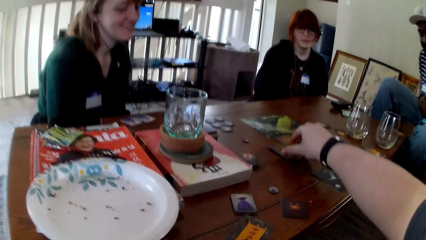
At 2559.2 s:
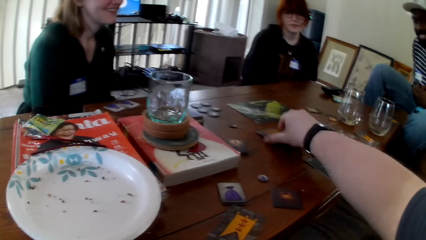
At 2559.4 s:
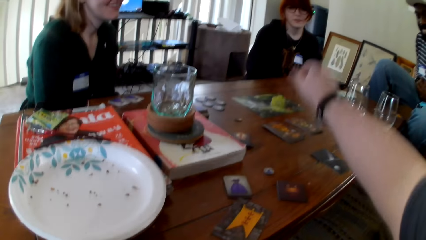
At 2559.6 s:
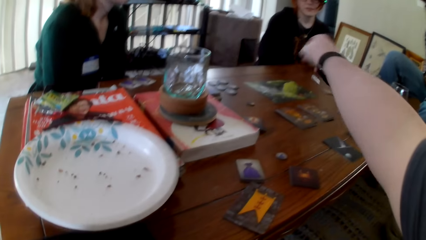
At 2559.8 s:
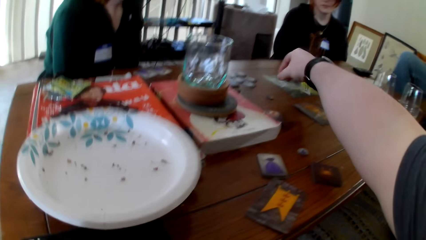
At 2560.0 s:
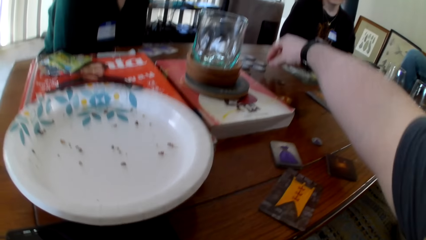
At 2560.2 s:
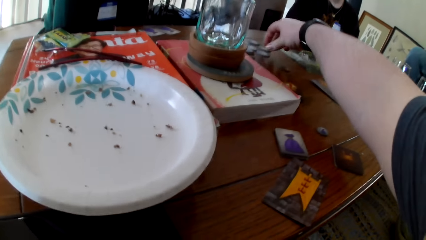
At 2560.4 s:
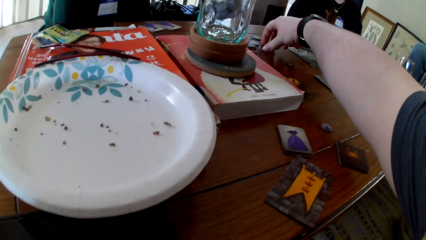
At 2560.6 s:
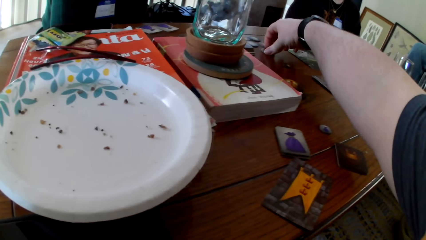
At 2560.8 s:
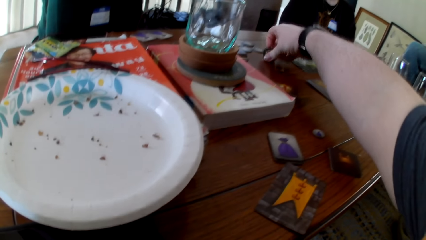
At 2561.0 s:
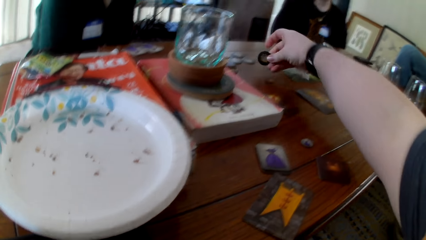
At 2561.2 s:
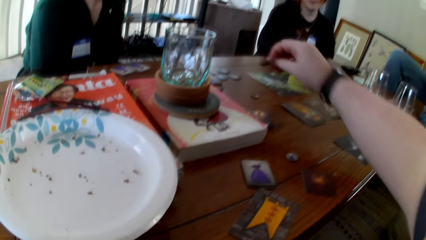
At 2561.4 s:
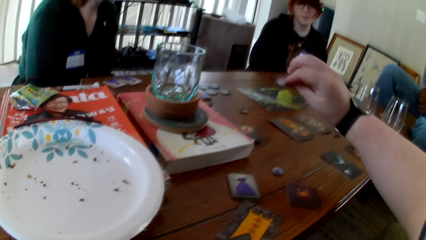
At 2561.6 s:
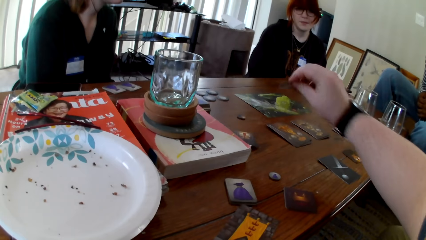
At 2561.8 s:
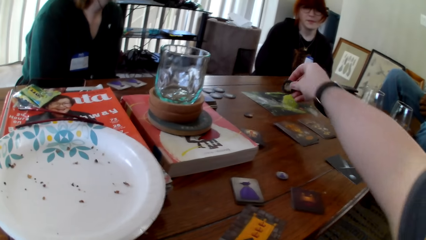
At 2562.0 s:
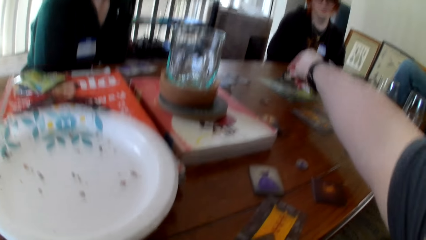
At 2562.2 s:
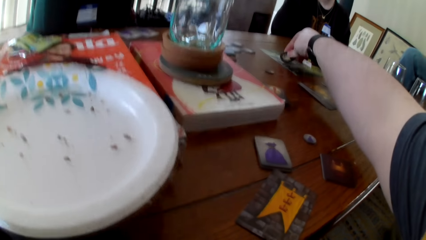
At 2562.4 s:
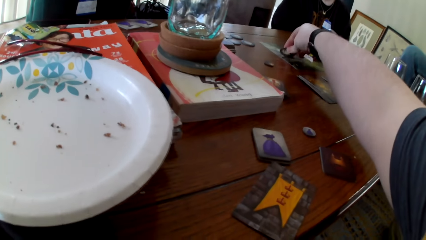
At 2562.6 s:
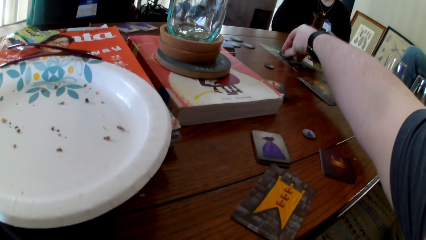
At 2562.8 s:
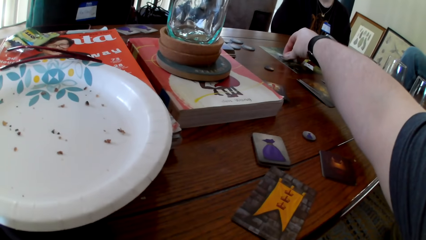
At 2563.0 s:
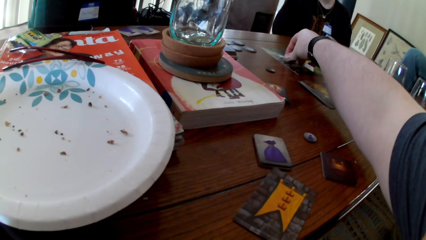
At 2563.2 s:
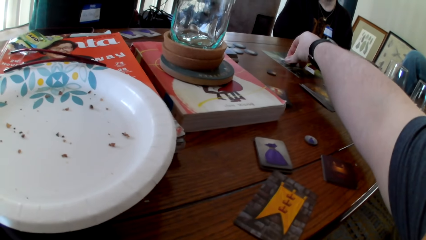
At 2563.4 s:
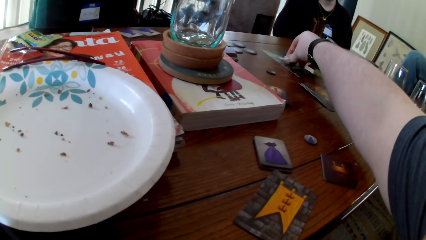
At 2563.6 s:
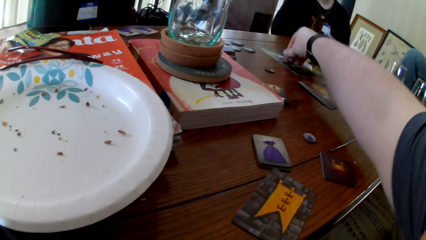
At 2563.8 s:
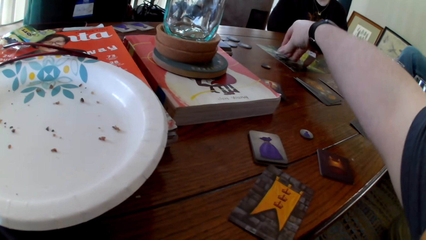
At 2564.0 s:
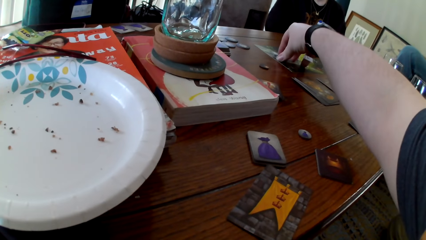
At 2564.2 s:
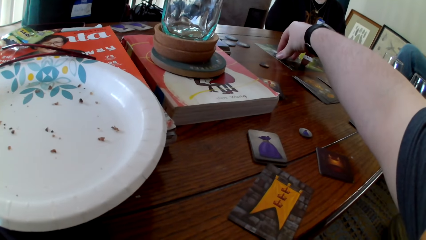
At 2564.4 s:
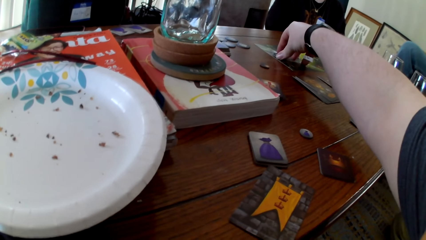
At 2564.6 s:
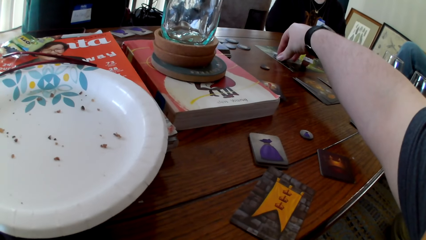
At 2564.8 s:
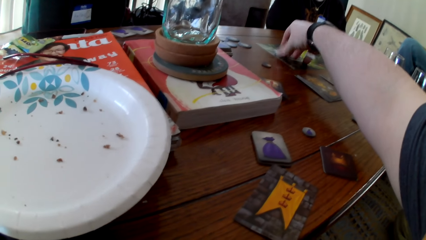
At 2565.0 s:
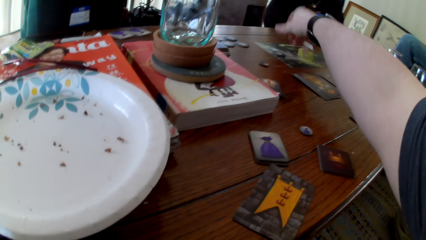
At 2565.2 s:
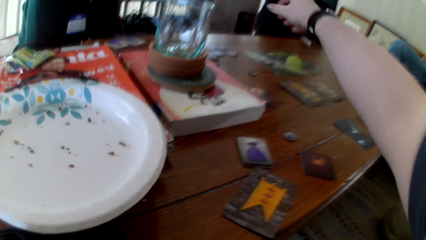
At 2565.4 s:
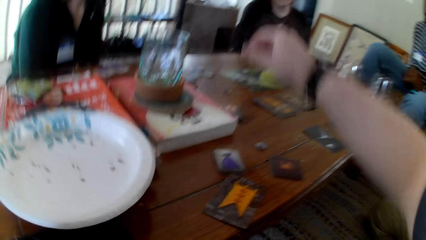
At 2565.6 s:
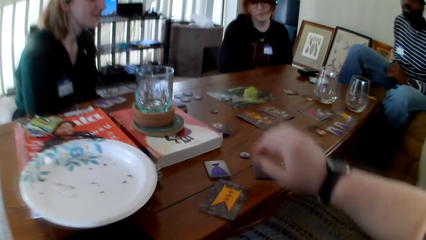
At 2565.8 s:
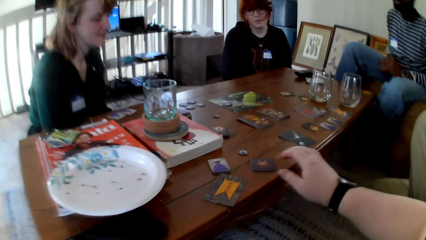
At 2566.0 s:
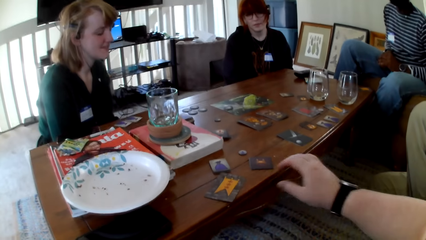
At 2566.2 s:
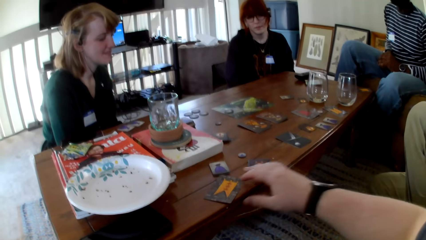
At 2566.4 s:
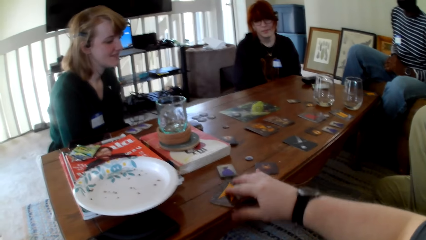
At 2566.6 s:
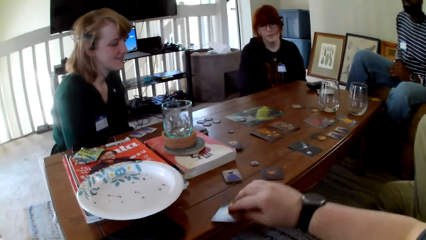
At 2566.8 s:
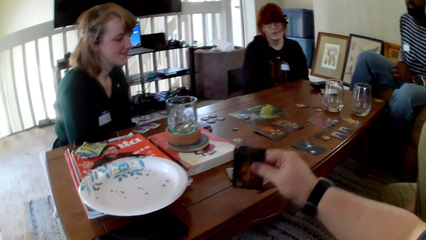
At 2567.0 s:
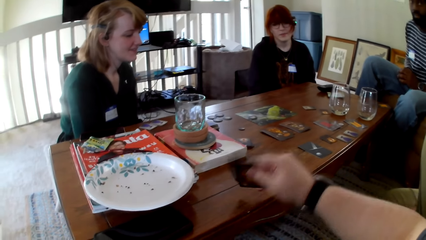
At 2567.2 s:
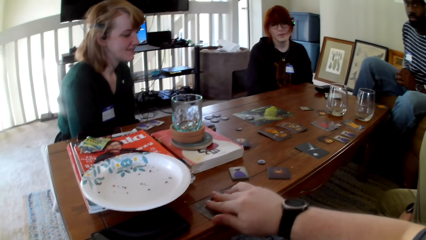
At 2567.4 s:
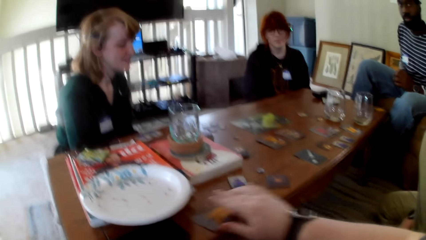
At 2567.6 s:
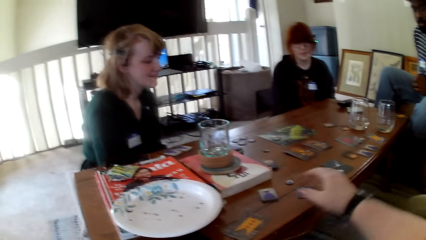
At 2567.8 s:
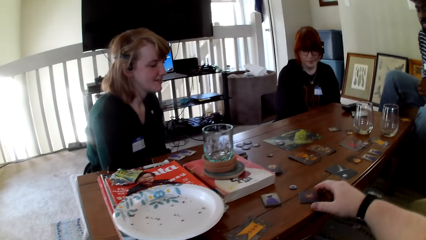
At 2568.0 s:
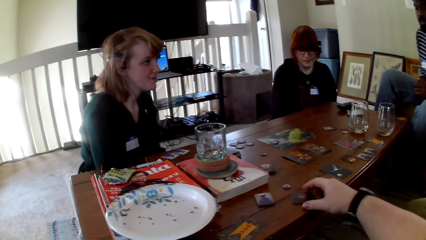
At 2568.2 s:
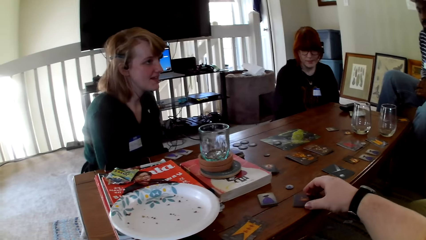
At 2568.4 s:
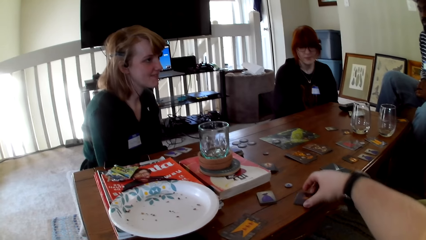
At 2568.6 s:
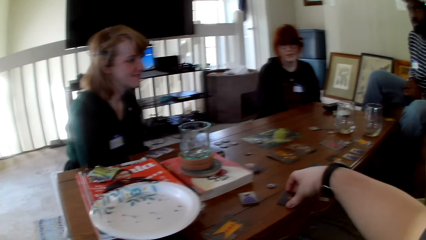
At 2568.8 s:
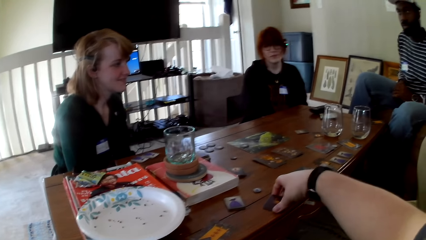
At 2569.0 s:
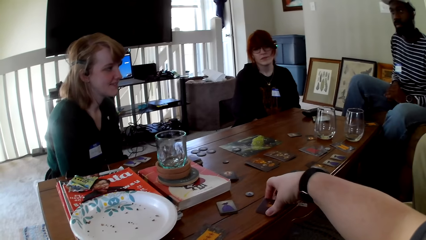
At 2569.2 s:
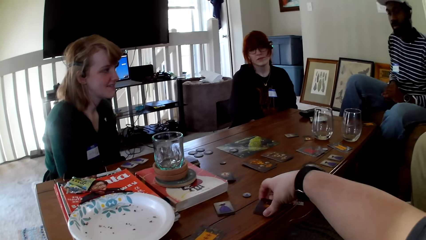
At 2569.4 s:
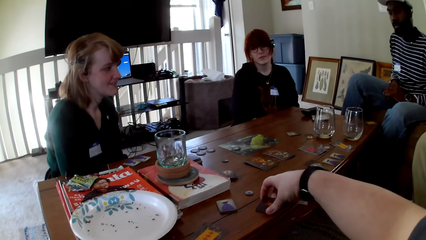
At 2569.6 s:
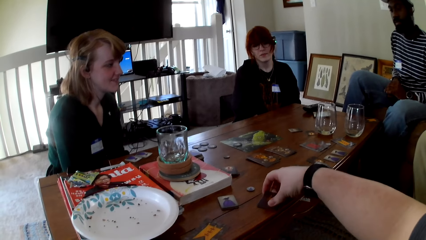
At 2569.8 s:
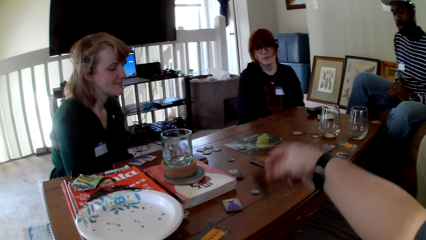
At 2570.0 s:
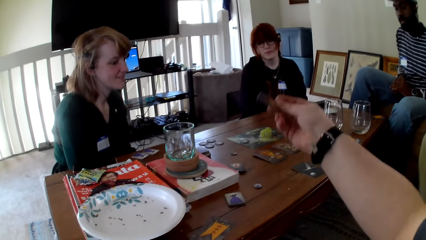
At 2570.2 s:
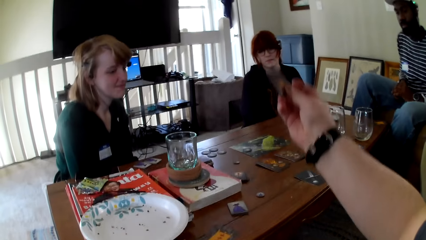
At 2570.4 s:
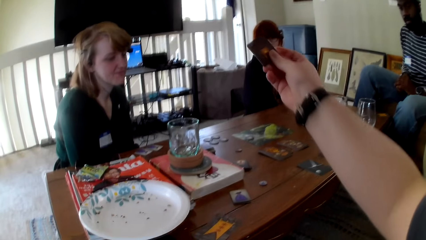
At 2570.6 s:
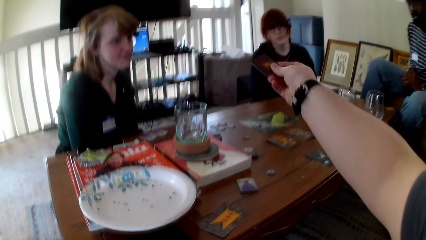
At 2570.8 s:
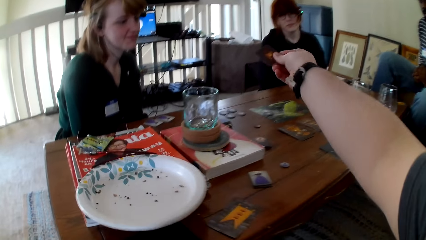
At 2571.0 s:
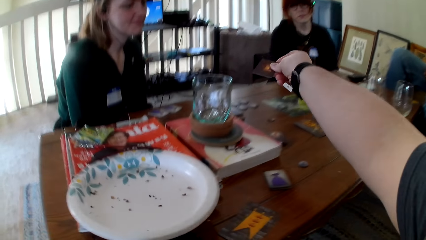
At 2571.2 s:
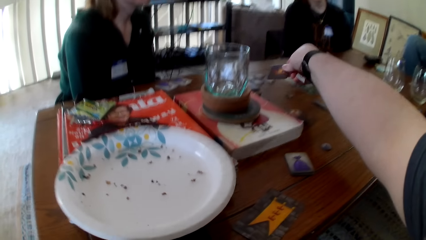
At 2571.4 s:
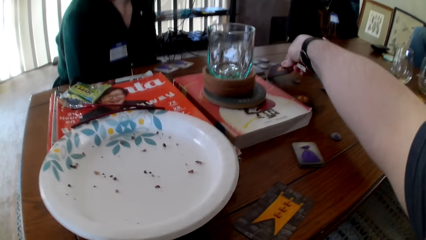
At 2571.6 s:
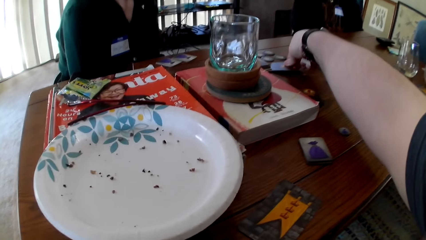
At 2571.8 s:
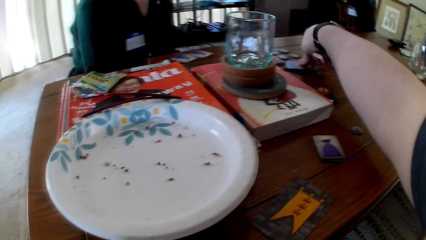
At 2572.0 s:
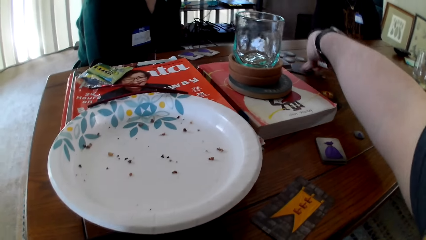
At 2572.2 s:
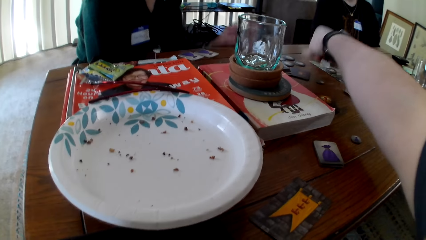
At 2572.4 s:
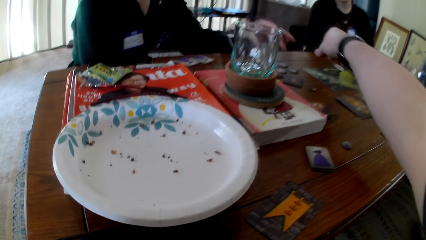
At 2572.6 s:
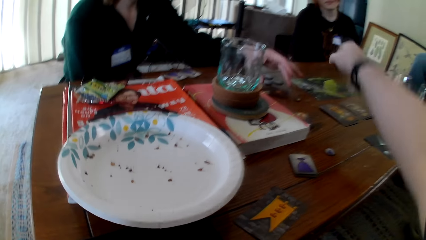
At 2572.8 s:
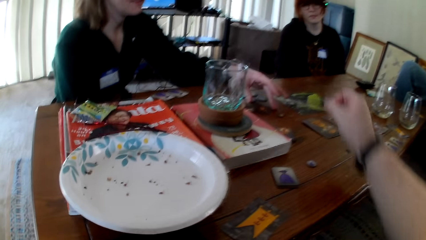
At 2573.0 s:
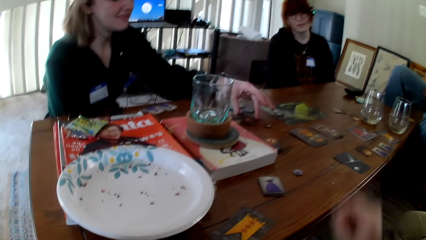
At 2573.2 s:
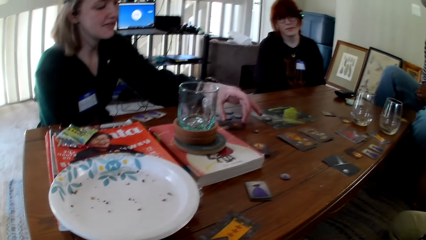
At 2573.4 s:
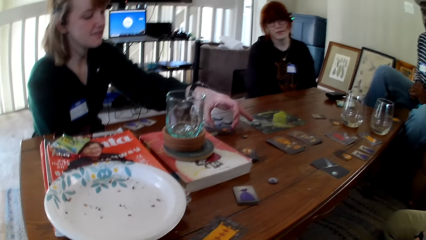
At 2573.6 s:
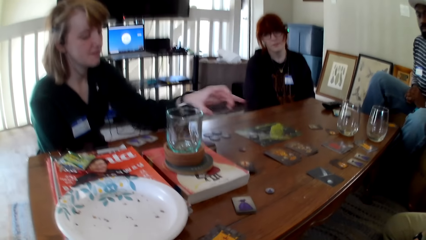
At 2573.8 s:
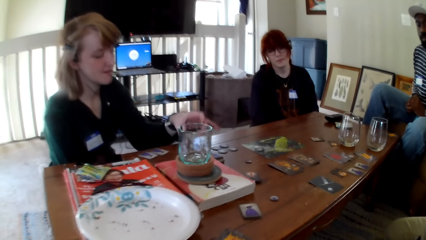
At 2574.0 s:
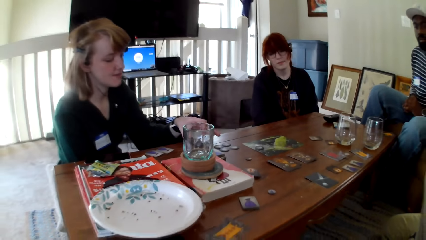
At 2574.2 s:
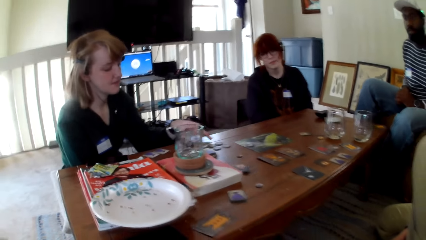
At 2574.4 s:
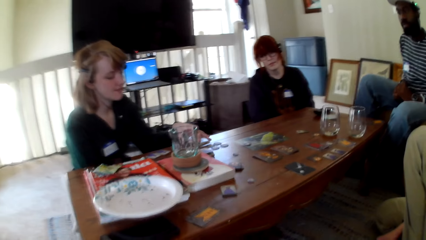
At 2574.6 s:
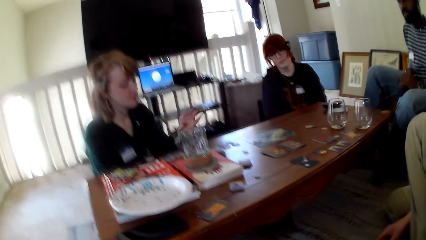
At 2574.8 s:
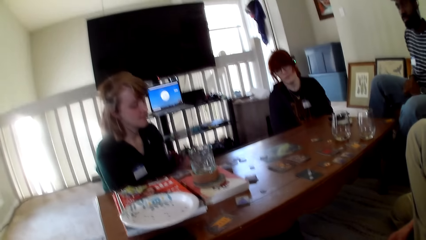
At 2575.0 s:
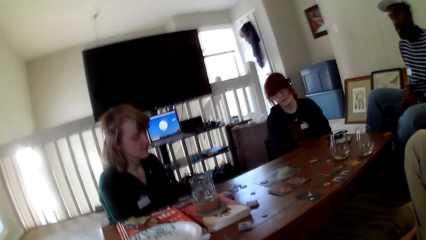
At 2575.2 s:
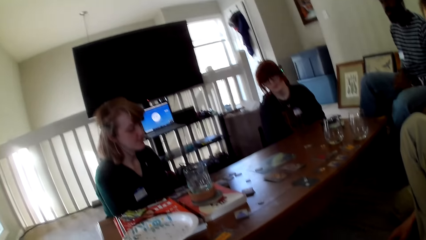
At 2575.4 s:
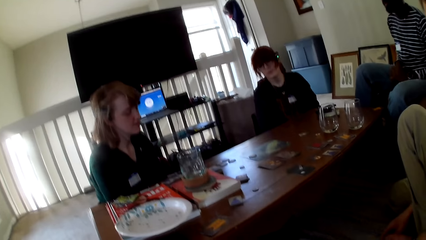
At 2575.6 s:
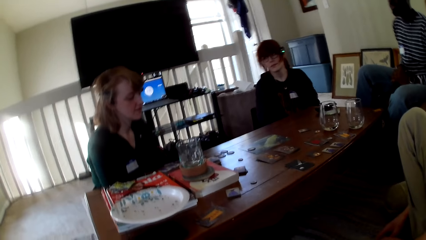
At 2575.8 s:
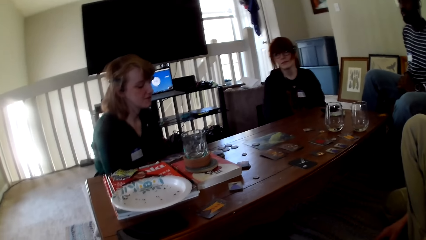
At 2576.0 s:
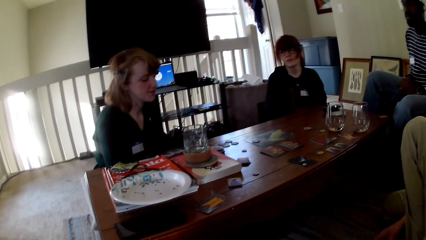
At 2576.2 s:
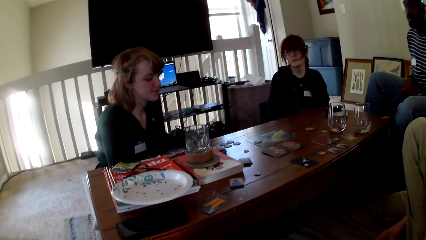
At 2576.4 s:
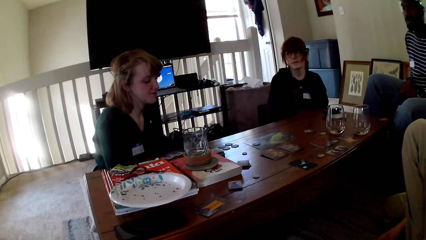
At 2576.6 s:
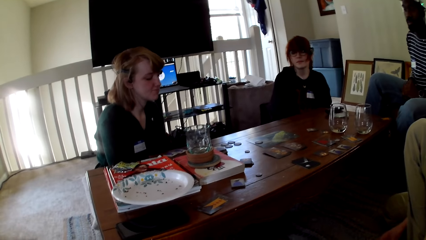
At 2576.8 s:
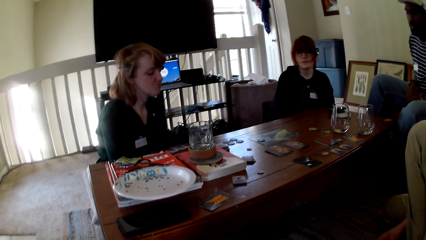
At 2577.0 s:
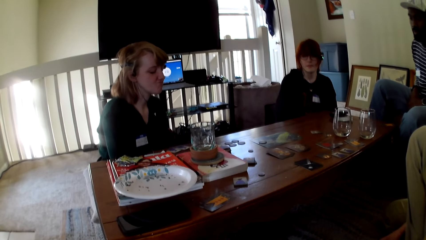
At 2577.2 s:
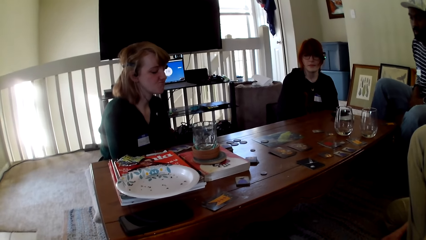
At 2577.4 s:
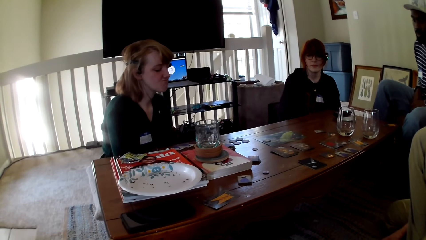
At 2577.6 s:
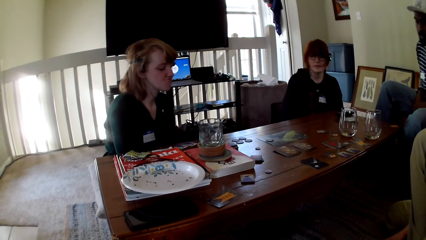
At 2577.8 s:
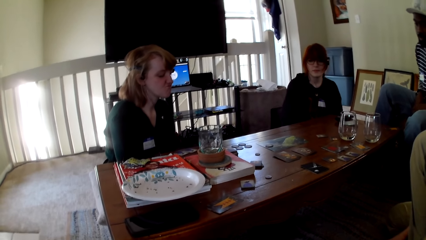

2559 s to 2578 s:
The camera wearer touches the cards. He puts the card on the table. He picks tokens. He checks the token. He puts the token on the picture. He holds the token. He pulls his hand off the token. He picks up a card. He puts the card on the table. He picks up a card. He puts the card on the table. A woman picks a card. She touches the cards. She puts the card on the table.
